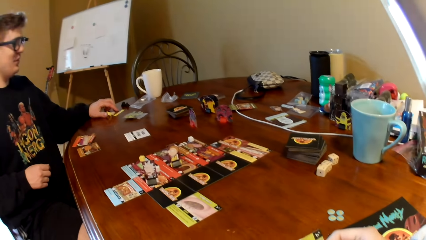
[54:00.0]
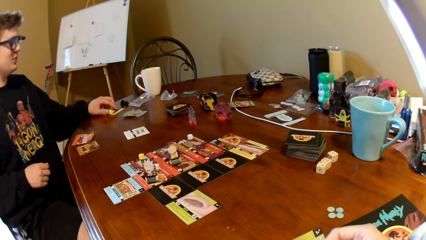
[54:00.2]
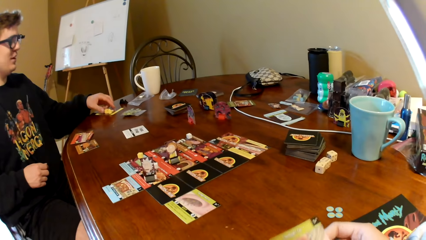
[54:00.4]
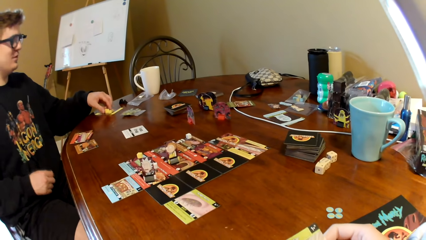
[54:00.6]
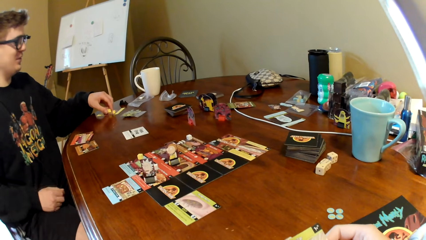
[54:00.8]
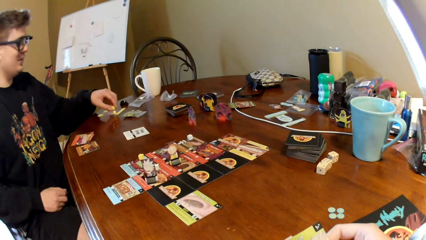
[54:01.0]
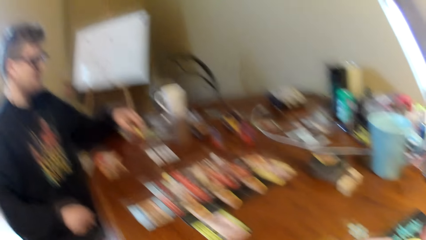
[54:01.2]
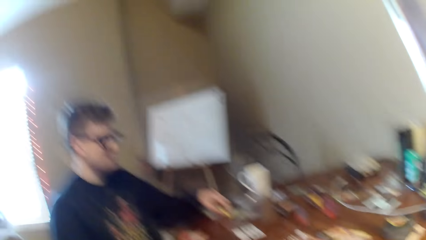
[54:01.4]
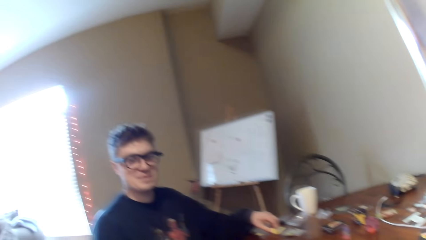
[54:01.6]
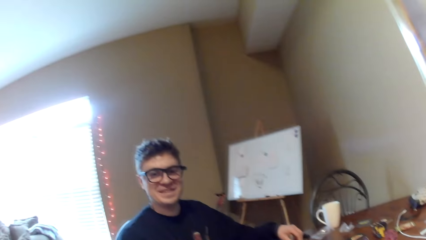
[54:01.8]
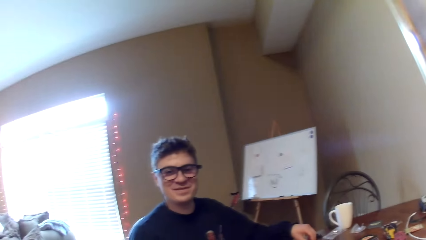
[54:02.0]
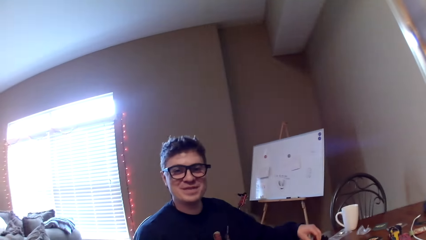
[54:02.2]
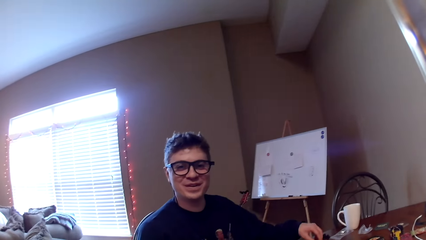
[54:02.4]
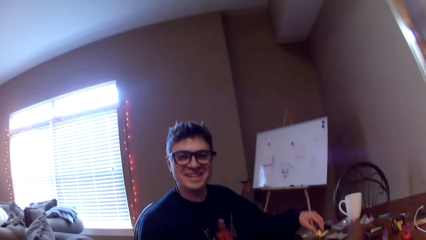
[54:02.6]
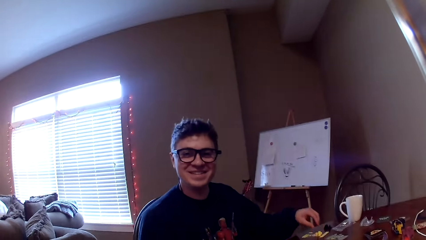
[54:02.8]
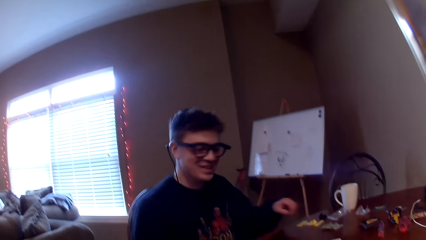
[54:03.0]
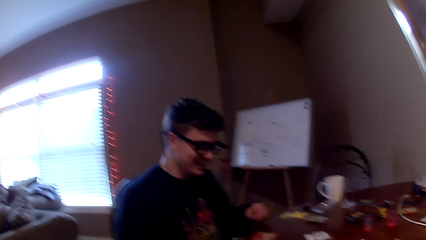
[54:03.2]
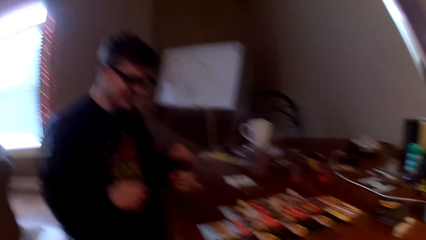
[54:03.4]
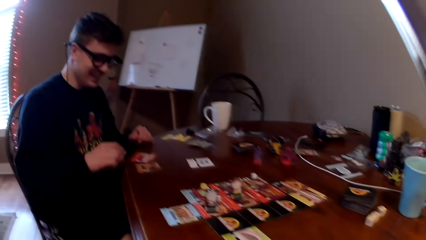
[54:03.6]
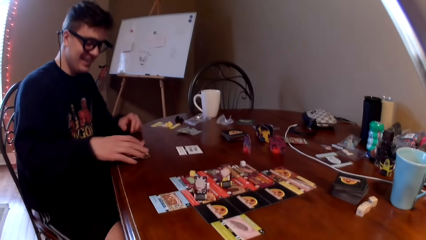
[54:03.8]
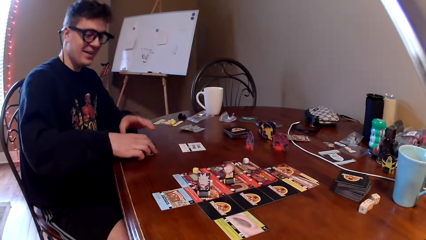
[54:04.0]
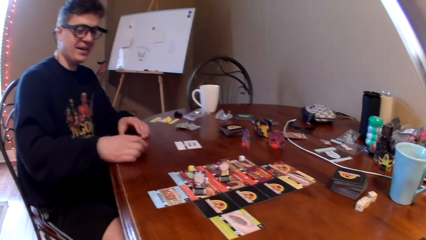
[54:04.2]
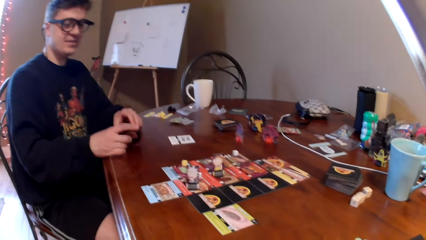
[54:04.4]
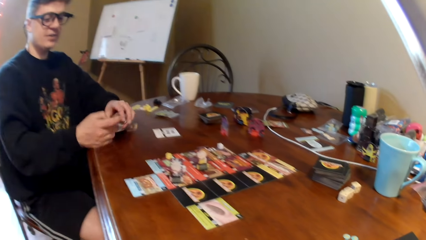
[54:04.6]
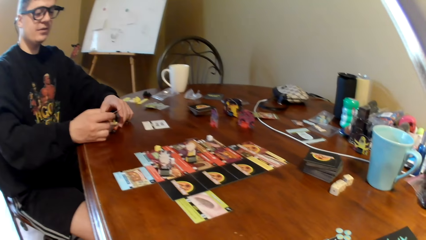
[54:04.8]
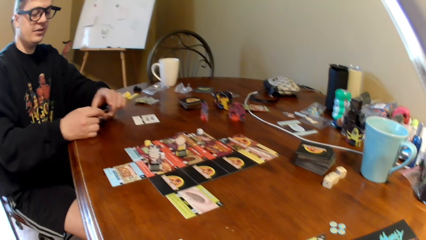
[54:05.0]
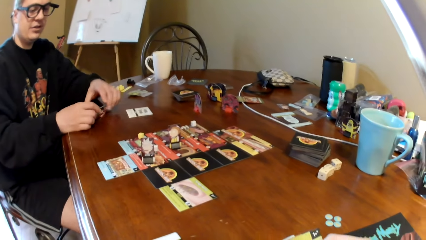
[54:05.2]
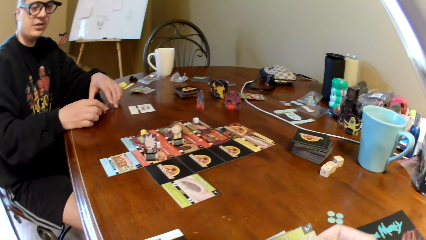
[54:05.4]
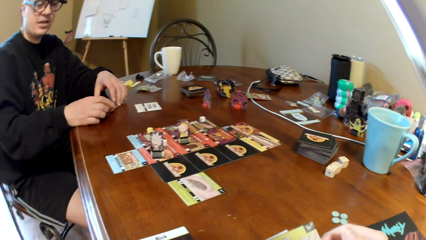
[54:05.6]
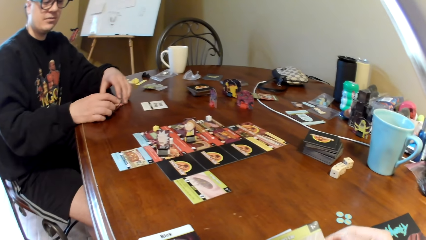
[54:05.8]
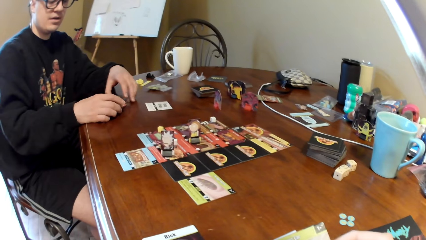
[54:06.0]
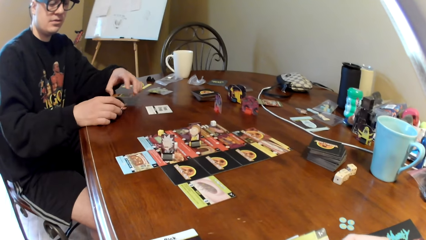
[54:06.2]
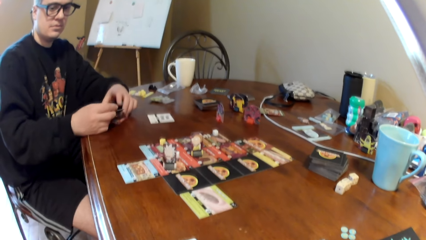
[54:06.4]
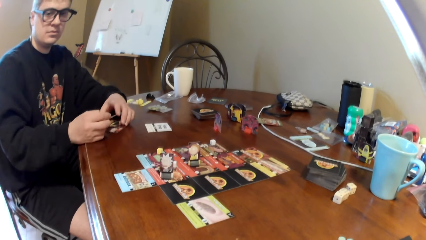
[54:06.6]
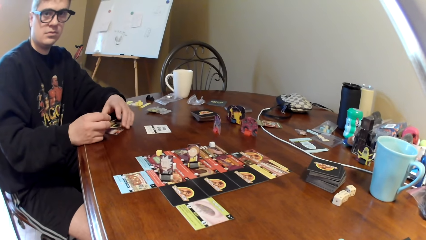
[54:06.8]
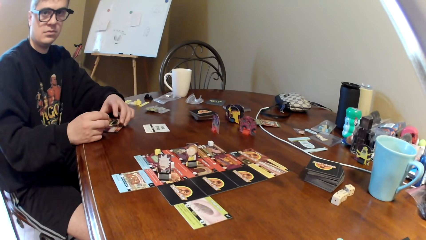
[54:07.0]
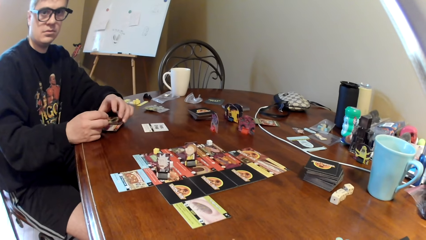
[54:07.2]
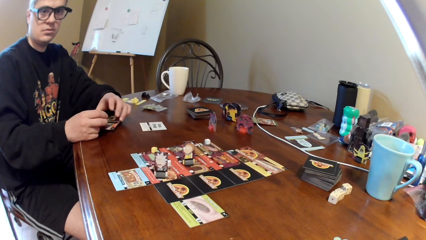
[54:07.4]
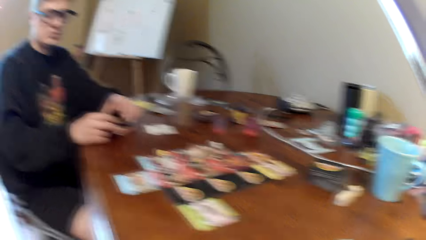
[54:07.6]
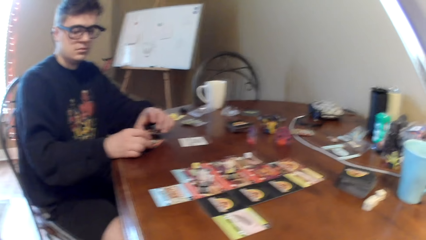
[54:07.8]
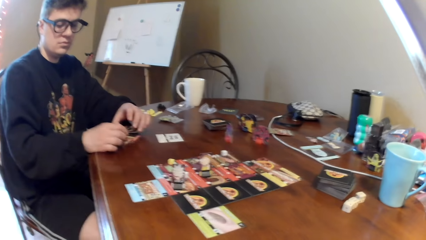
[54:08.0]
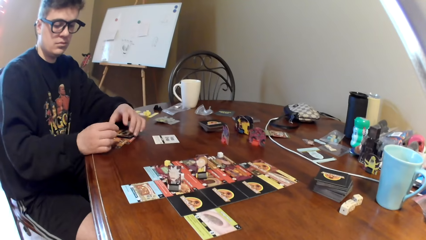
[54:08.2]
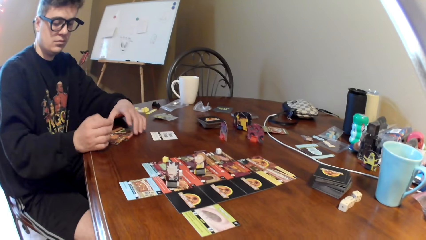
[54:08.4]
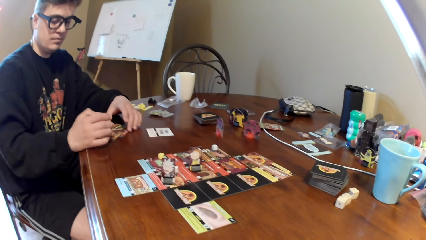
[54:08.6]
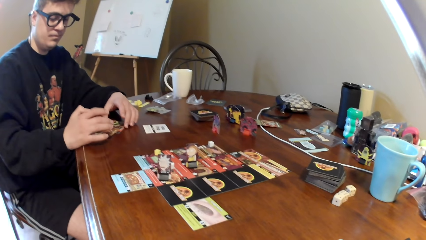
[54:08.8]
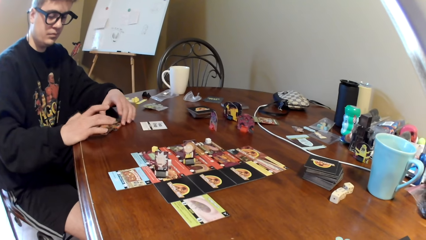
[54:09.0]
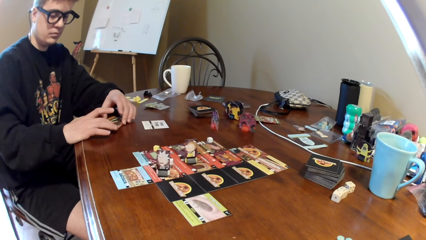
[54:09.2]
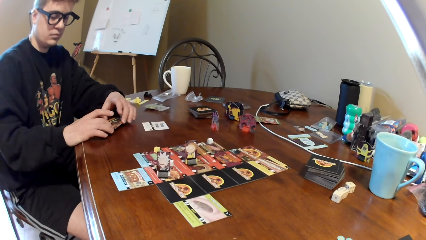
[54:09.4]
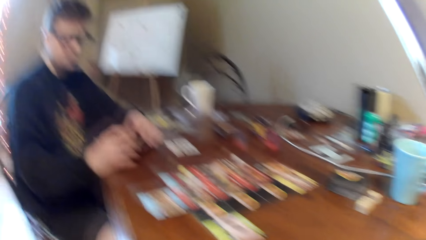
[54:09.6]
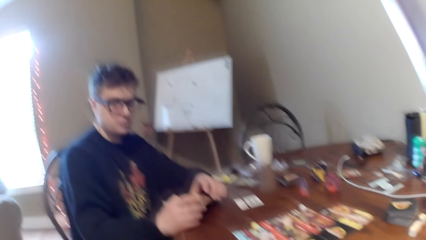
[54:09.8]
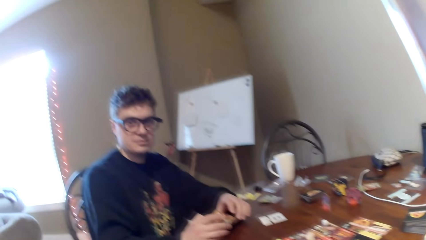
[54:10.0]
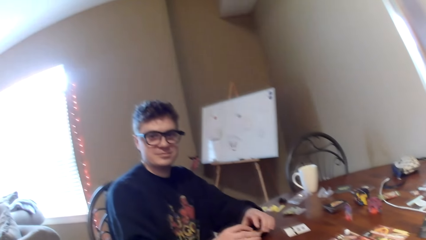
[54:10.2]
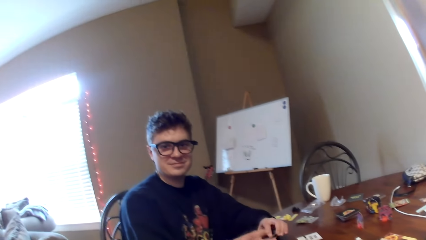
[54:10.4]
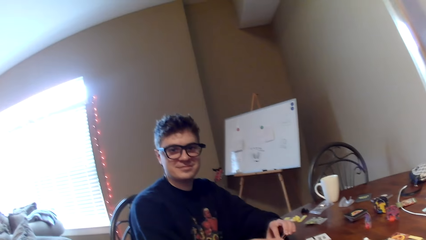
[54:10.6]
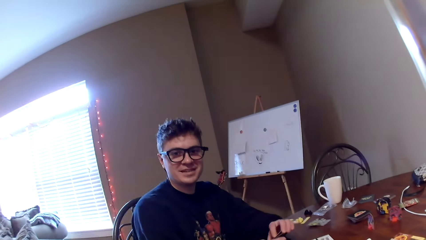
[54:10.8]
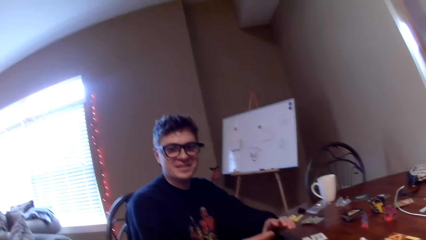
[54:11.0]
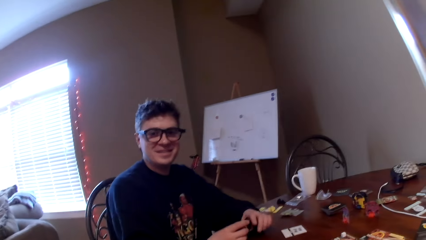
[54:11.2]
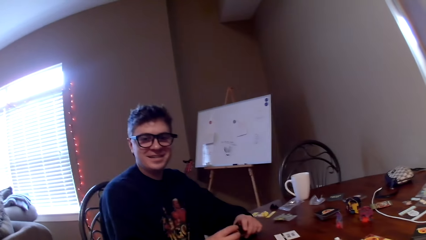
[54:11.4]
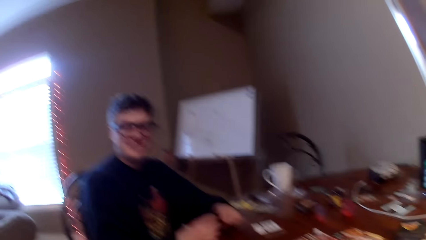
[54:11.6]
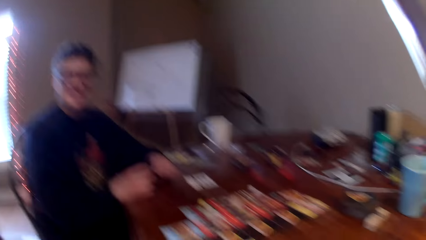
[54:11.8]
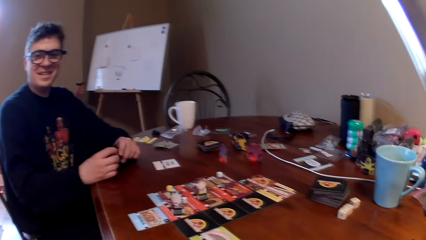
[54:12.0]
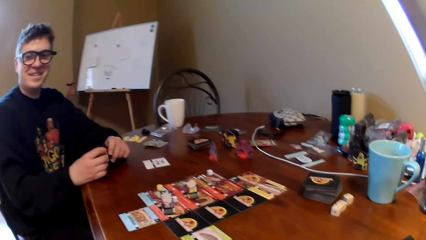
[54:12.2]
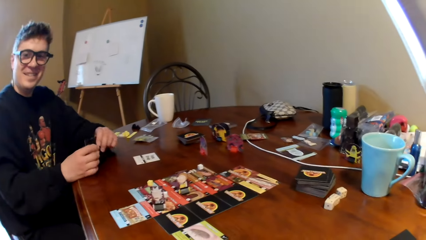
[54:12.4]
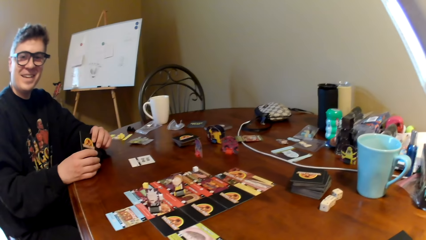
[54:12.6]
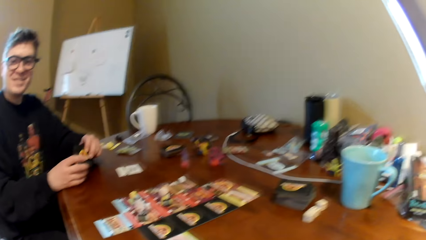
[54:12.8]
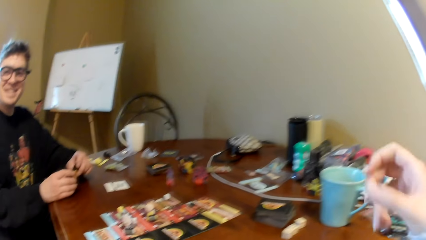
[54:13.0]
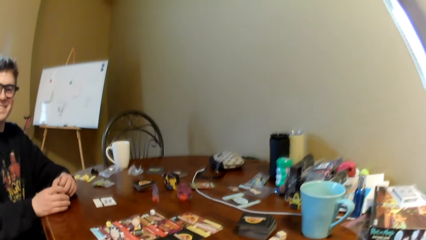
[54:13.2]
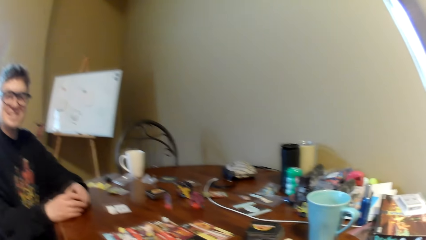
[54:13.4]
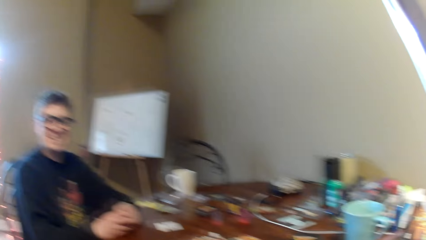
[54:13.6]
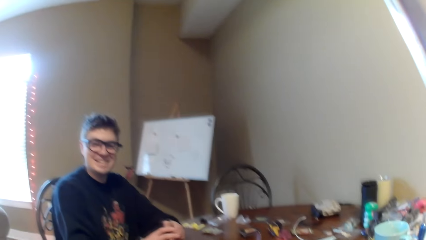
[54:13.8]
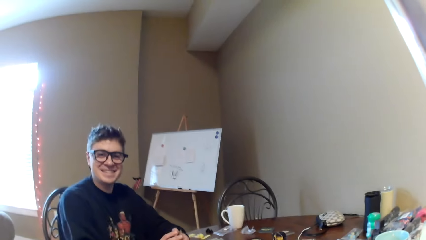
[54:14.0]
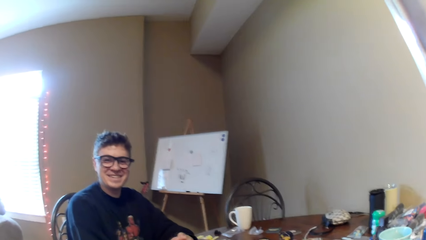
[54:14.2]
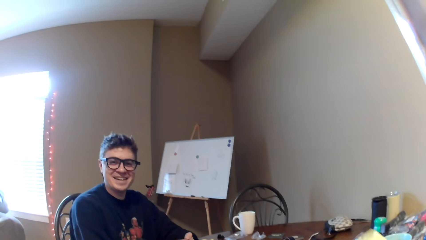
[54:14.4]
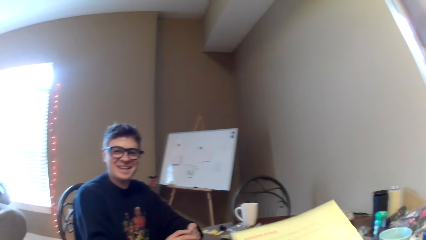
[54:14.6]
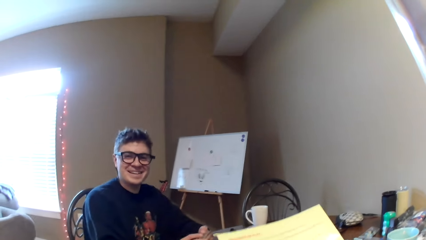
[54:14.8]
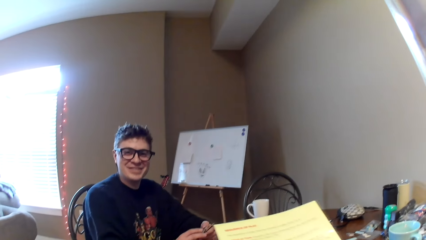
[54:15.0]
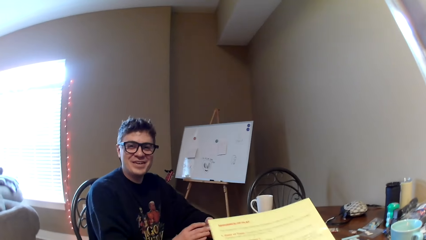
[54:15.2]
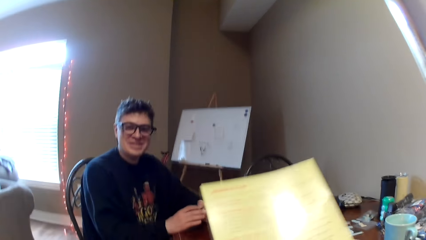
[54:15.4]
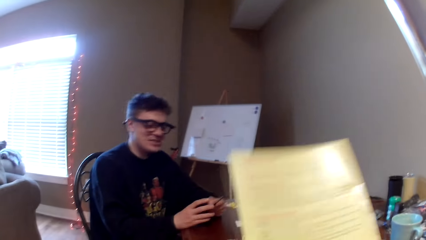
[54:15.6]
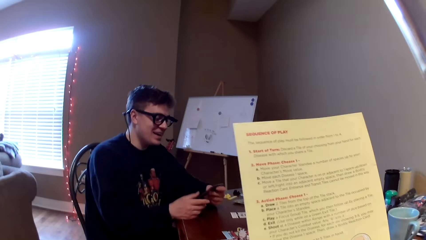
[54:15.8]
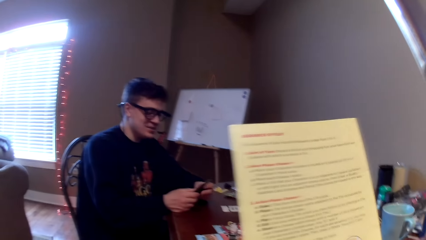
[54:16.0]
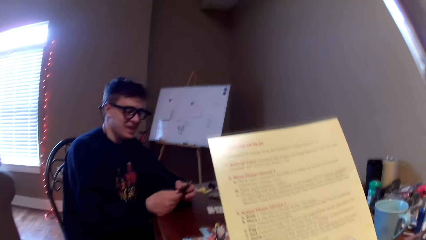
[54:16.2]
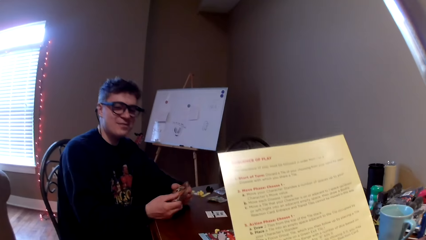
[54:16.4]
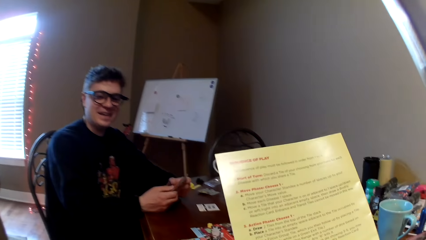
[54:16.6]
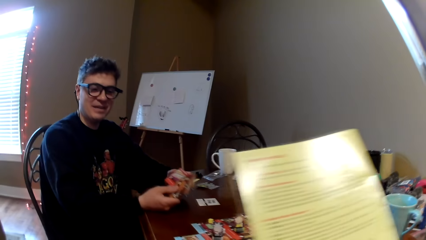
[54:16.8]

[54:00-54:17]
A man puts the dice aside. The camera wearer looks at the cards. He laughs to the man. He looks at the man. The man converses to the camera wearer and picks cards. The camera wearer moves the cards on the hands. He talks to the man. He looks at the man. He moves the right hand and raises his hand. He reads the booklet.
